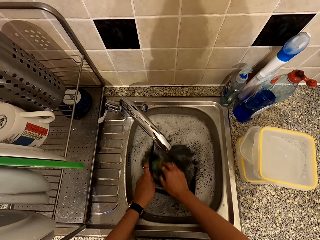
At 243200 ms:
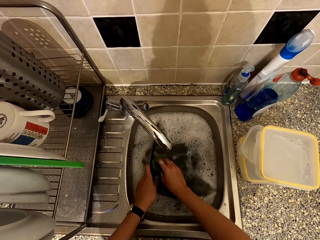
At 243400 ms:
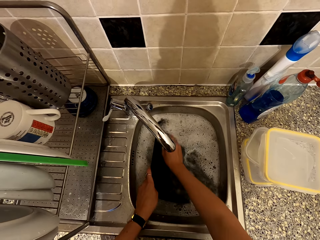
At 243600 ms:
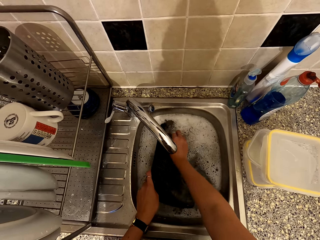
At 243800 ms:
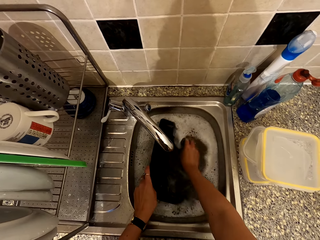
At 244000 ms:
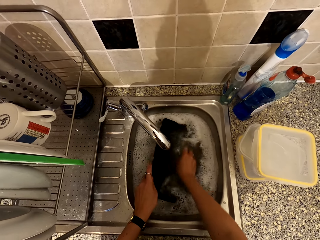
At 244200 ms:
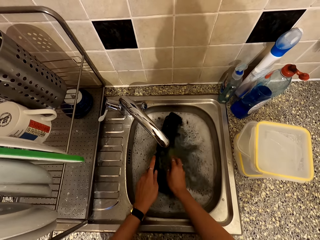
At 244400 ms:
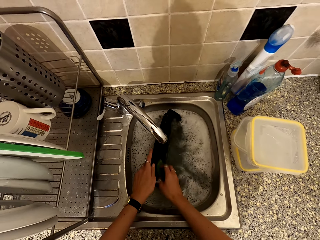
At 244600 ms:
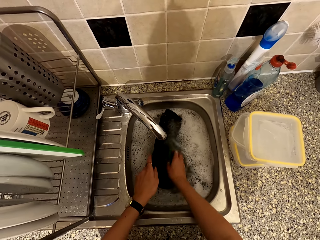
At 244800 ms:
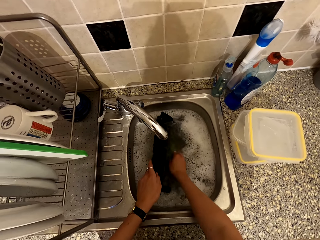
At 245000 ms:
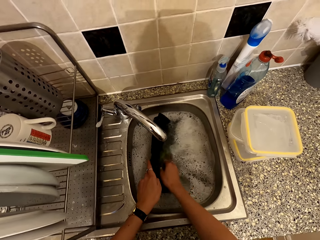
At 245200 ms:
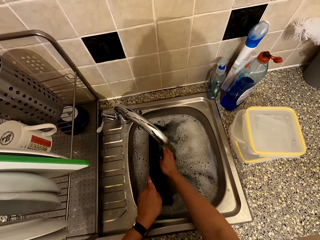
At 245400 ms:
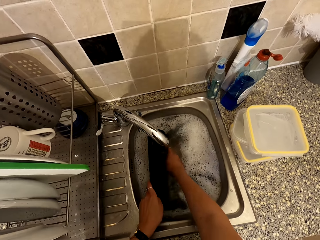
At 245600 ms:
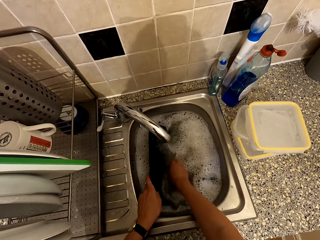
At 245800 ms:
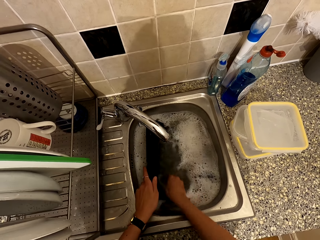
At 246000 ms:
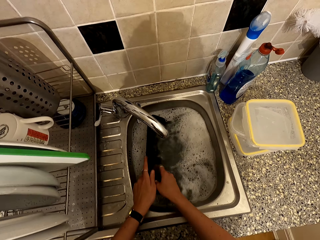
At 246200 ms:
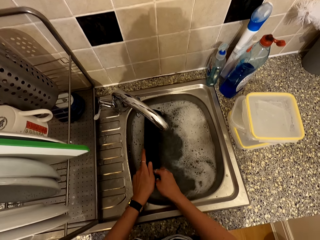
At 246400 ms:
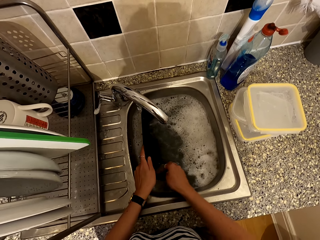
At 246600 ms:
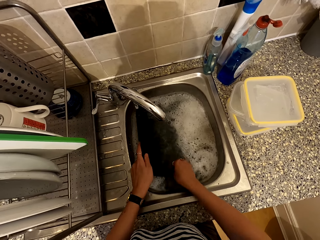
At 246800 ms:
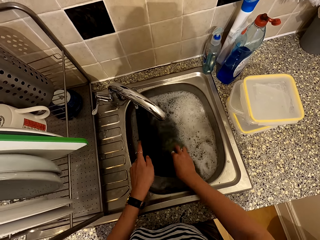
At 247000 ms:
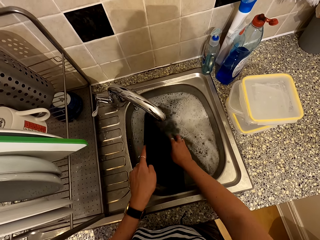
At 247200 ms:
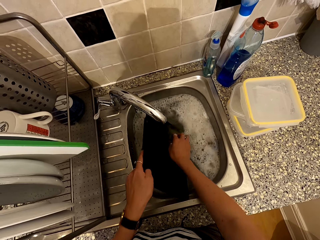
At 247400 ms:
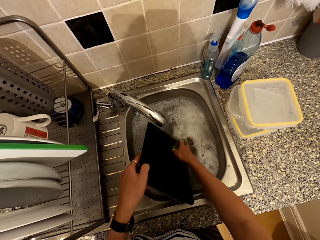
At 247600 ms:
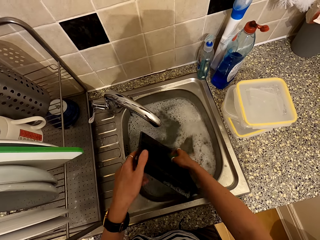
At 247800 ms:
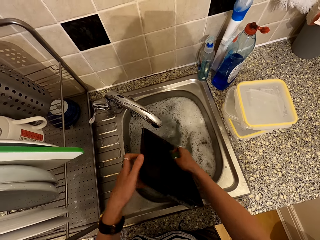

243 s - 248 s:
The camera wearer washes the tray in the sink.

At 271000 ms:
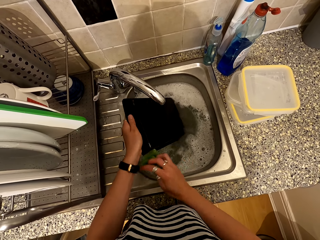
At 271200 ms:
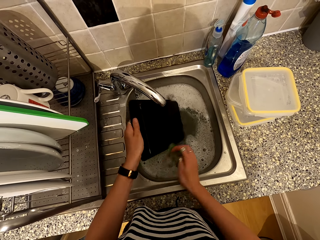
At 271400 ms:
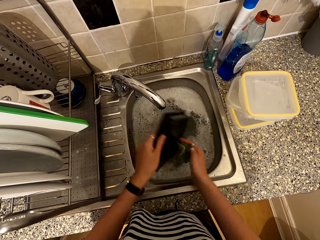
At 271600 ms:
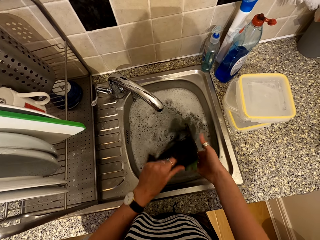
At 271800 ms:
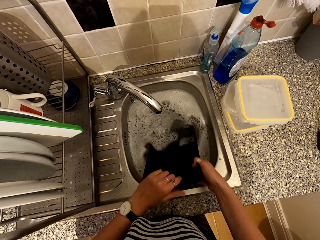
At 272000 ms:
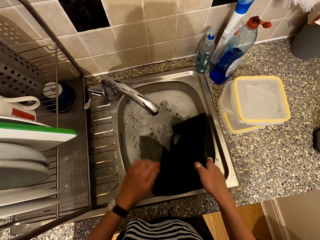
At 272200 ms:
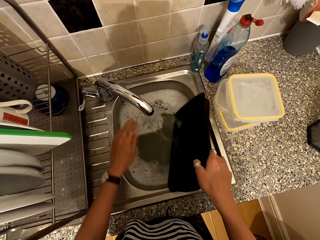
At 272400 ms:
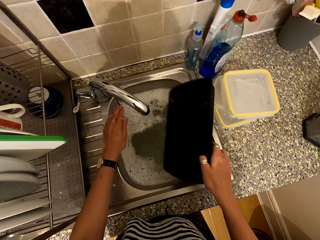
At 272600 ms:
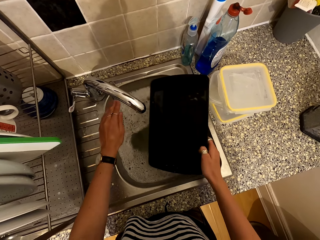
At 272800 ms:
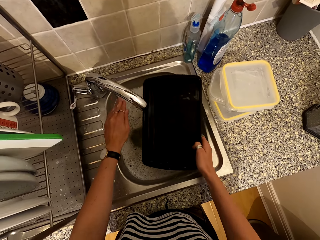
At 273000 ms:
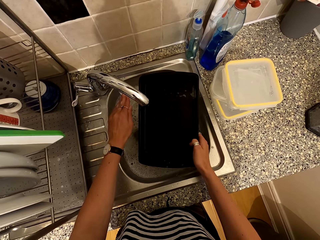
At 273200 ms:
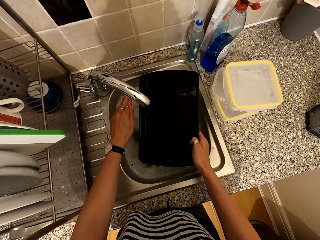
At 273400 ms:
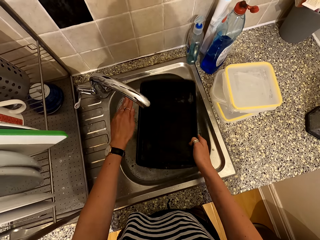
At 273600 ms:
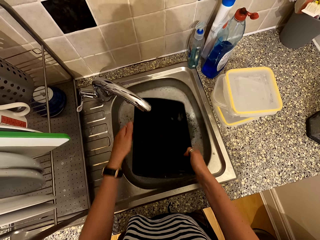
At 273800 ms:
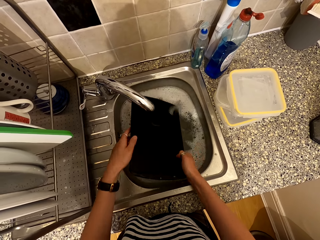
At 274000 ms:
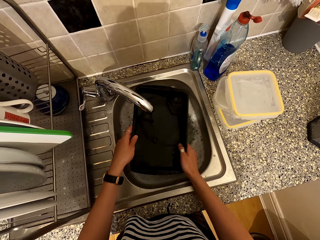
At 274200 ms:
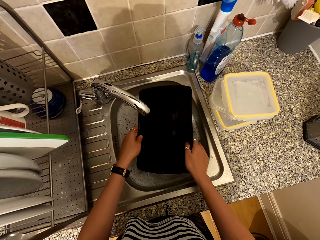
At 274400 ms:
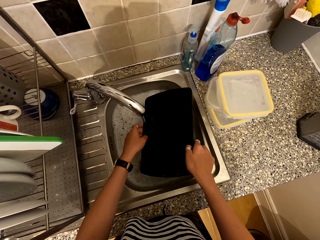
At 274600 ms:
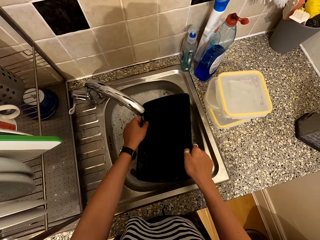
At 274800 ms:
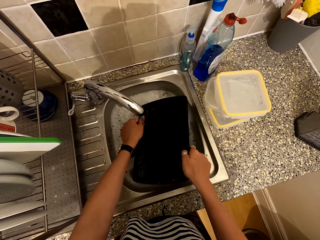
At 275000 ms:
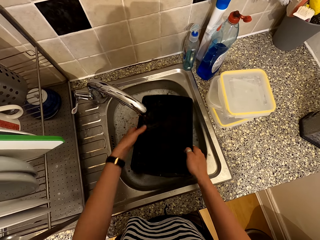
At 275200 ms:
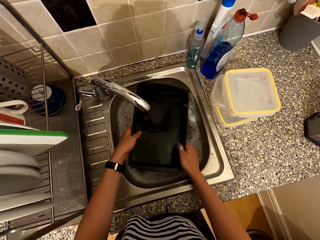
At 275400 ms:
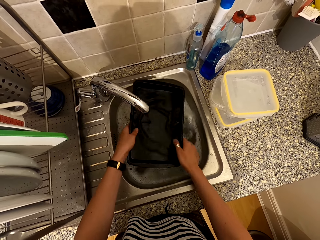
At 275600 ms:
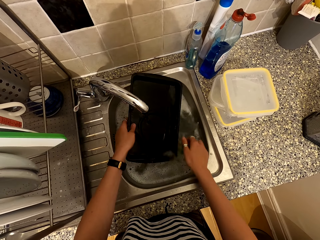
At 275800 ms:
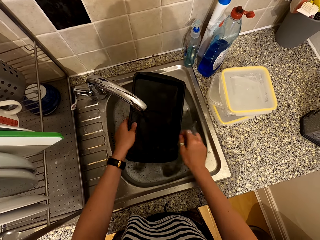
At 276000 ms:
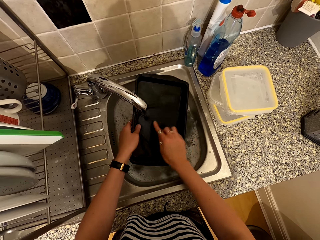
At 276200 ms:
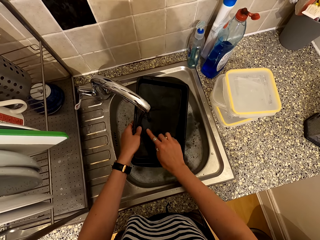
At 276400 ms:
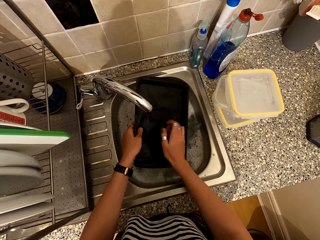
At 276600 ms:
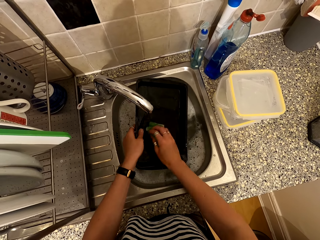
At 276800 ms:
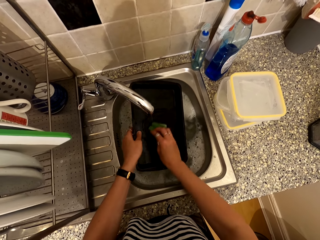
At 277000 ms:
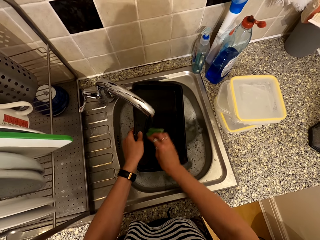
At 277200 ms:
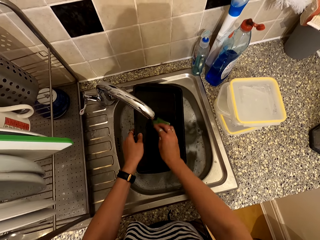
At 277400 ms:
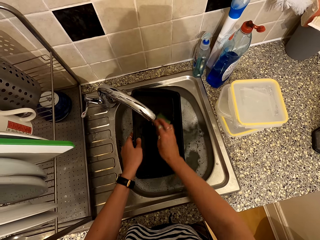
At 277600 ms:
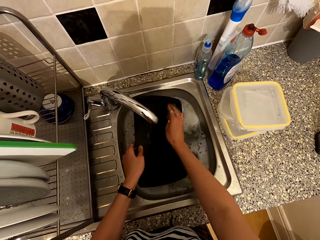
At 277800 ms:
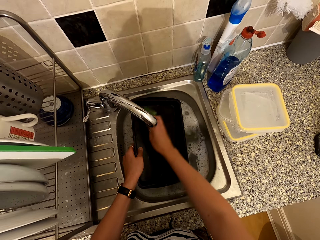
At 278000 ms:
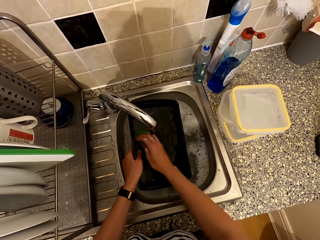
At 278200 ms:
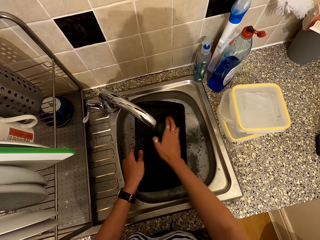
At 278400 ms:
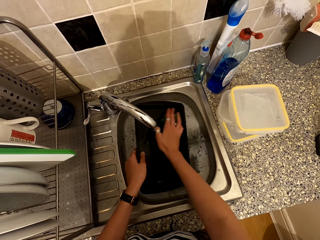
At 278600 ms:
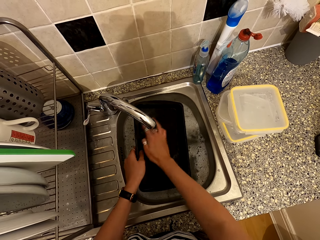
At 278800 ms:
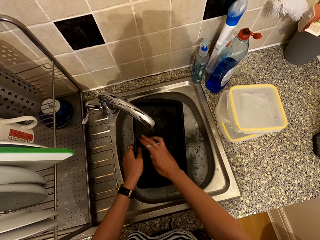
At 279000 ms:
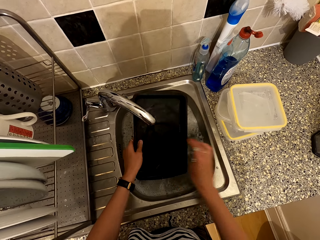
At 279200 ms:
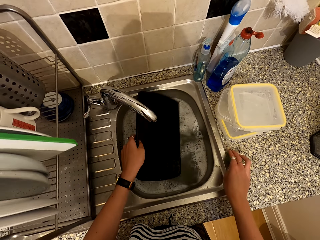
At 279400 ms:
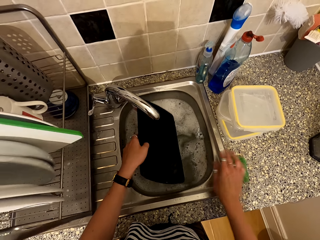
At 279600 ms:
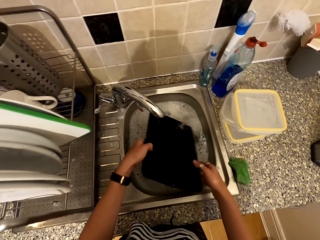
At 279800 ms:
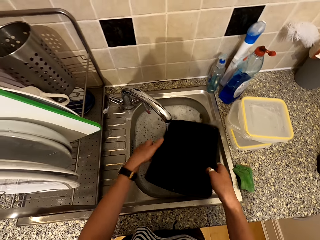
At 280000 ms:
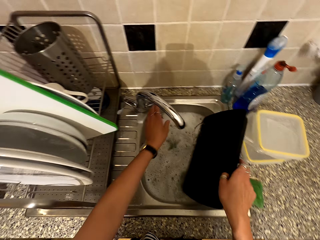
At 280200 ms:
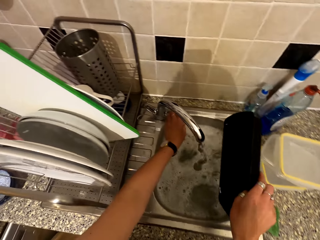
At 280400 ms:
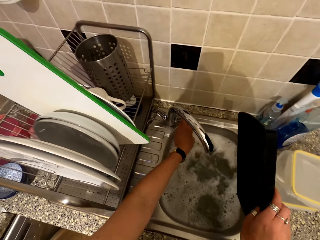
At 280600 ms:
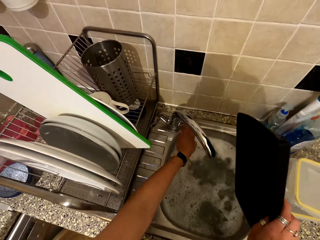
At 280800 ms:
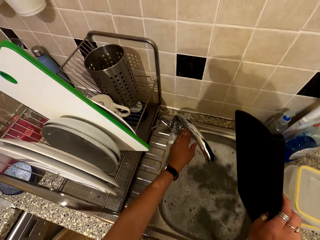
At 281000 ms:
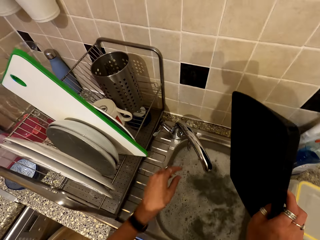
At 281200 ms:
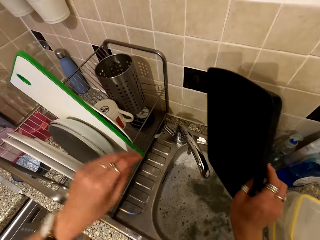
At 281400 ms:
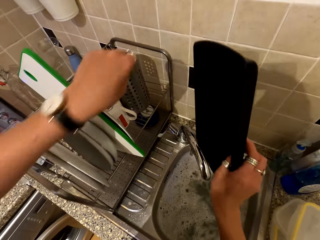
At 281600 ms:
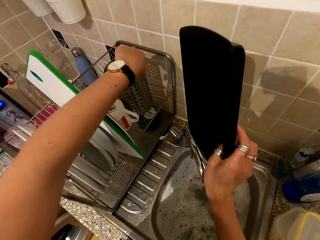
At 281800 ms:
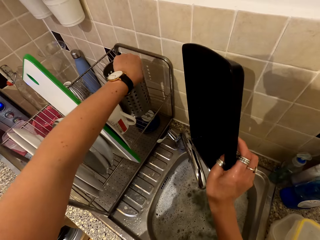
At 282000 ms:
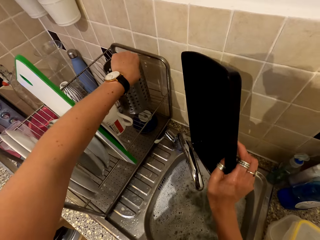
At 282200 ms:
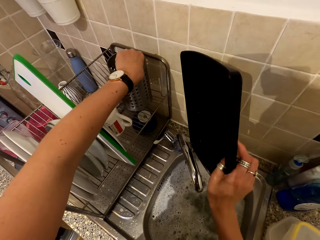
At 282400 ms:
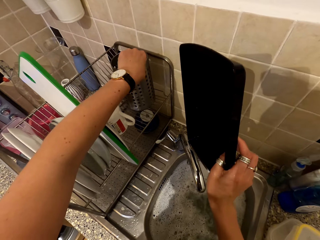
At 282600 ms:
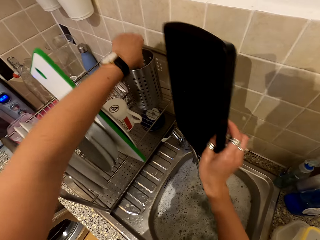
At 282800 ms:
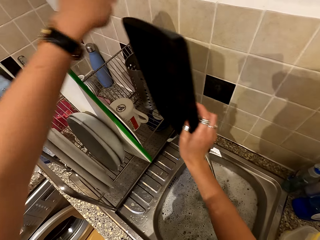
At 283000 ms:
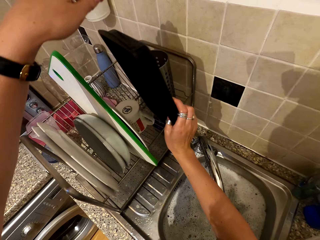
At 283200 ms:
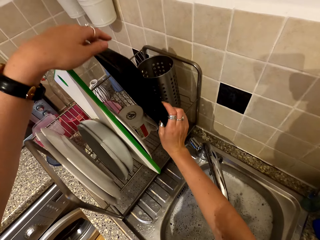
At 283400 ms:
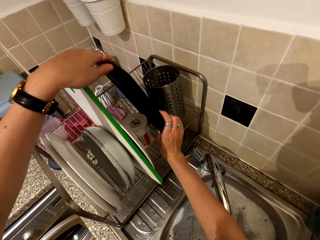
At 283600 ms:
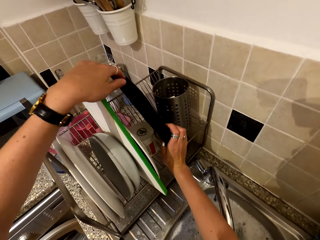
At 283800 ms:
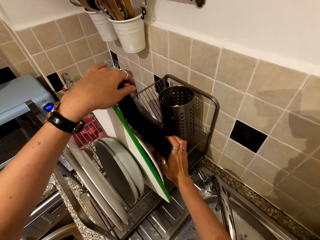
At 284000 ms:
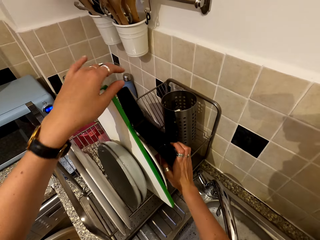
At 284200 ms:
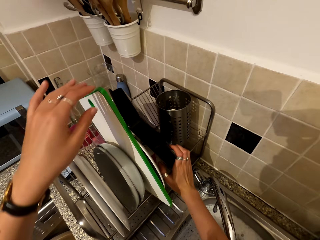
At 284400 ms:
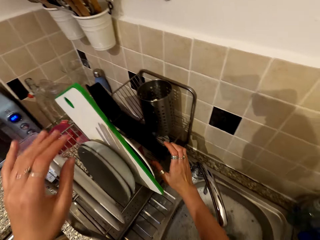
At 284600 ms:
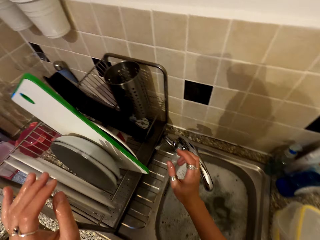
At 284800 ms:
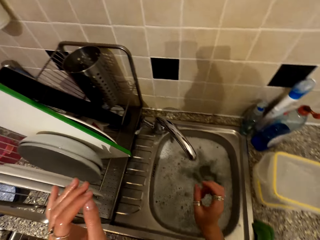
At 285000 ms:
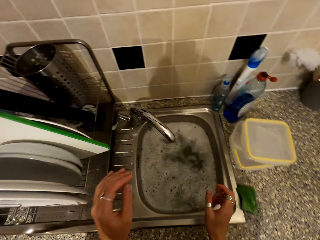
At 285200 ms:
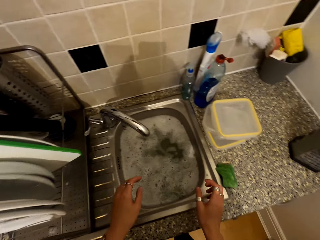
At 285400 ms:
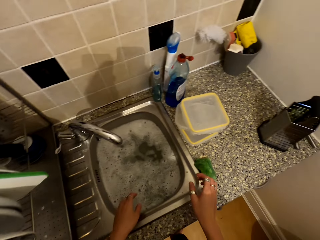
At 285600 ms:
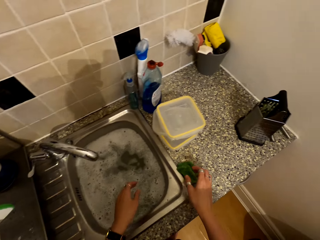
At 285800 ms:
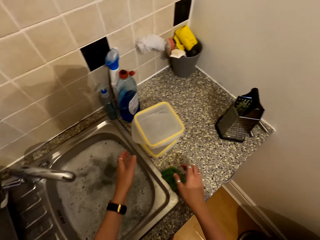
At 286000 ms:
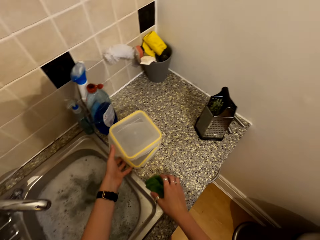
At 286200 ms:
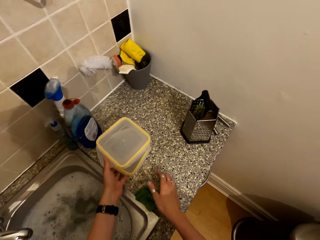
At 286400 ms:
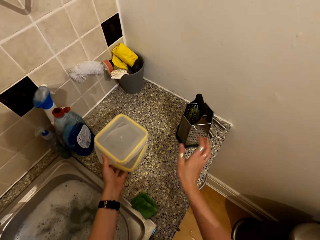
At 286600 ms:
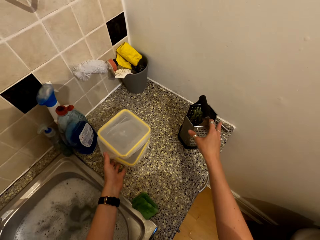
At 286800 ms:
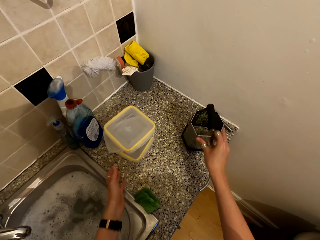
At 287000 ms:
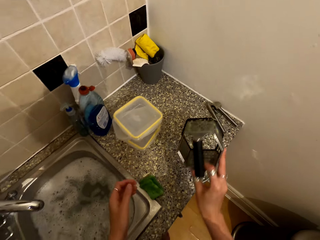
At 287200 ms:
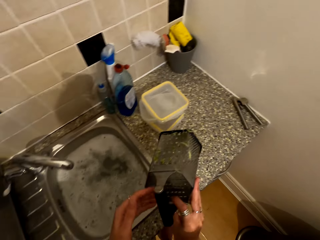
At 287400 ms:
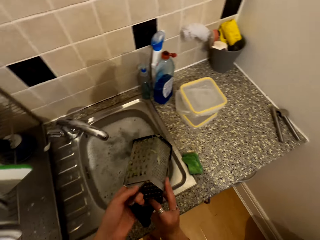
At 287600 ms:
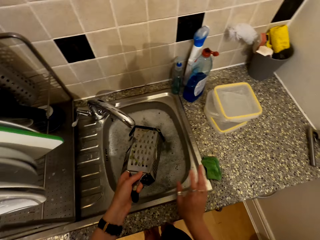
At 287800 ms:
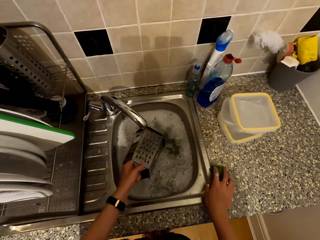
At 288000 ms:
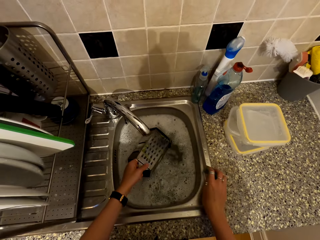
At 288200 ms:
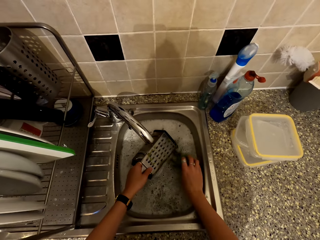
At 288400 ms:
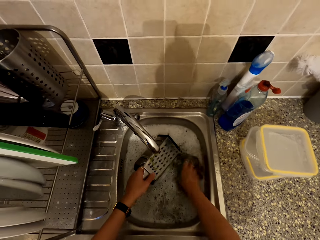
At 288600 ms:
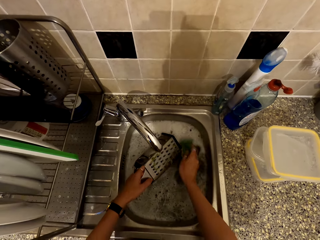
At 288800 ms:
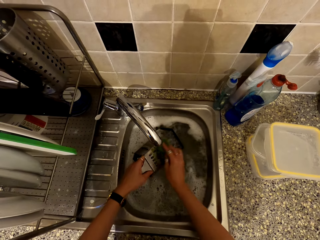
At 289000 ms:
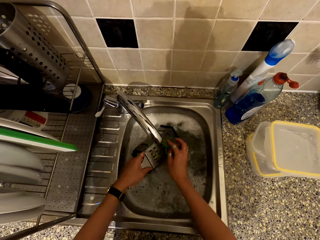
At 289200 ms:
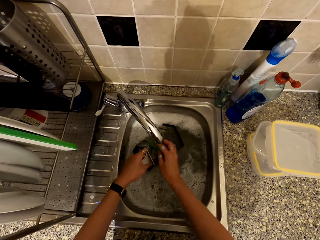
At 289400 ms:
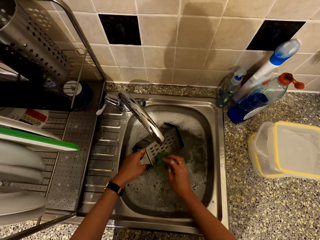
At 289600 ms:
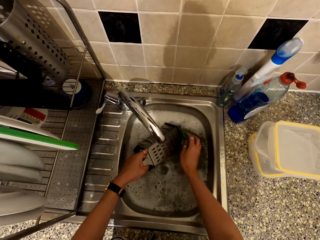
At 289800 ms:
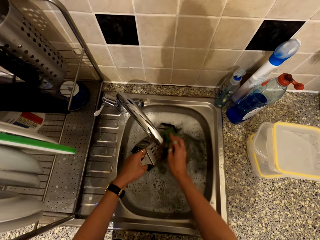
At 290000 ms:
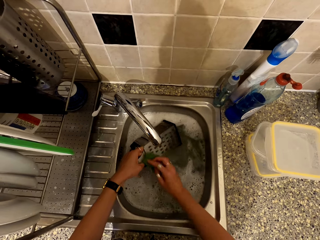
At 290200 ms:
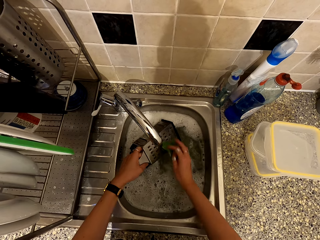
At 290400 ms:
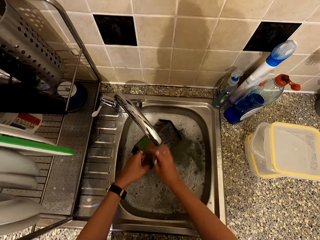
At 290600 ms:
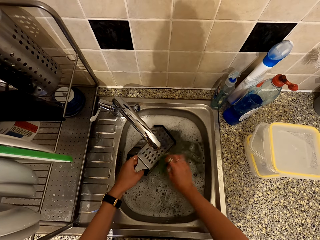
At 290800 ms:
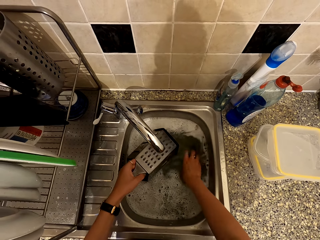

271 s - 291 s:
The camera wearer opens the tap. They rinse the tray in the tap. They place the washing sponge in the counter top. They close the tap. They lift a container. They move the spoon holder in the rack. They place the tray in the rack. They place the tray in the utensil rack. They move the dishes in the counter top with the left hand. They pick the grater from the counter top. They take the sponge. They wash the grater in the sink.
